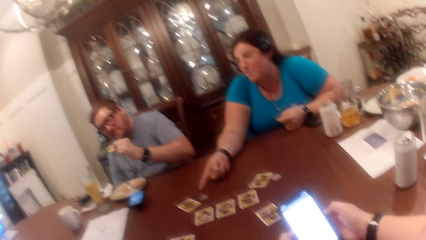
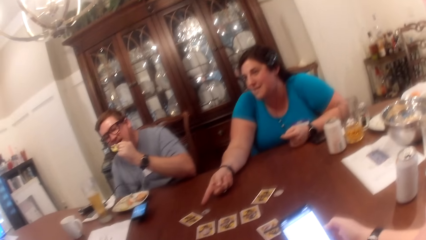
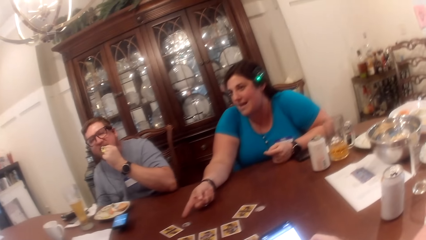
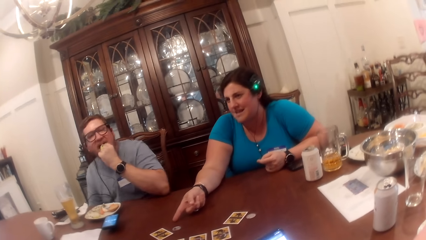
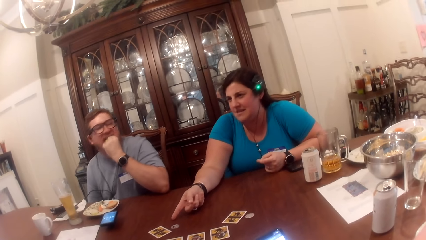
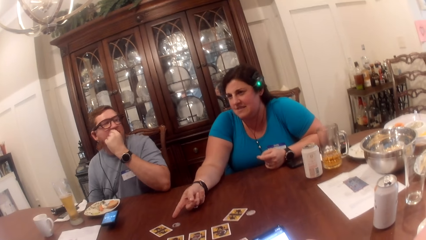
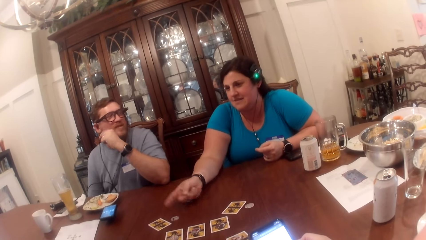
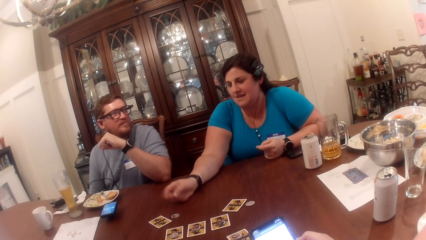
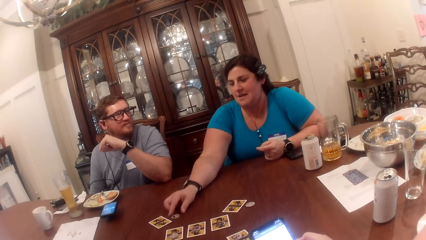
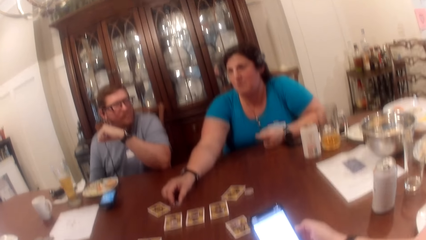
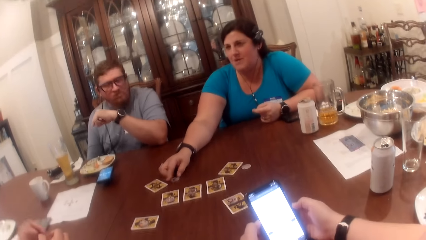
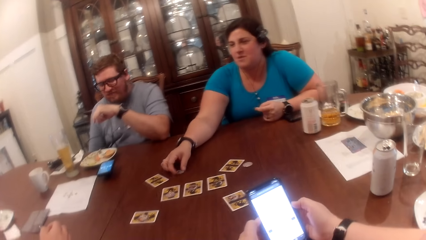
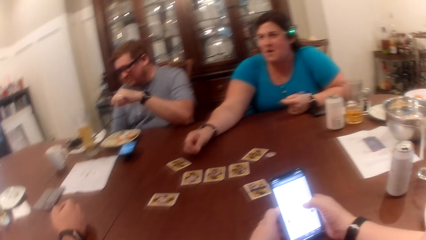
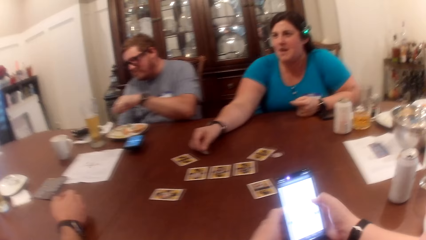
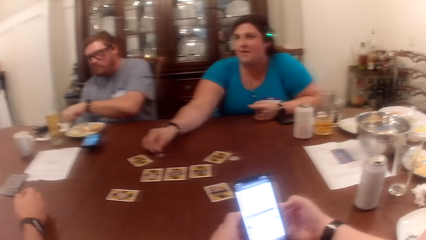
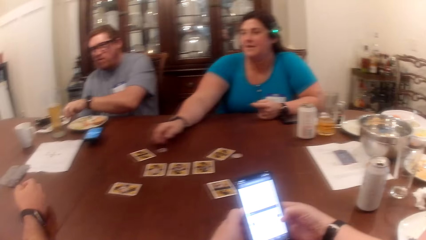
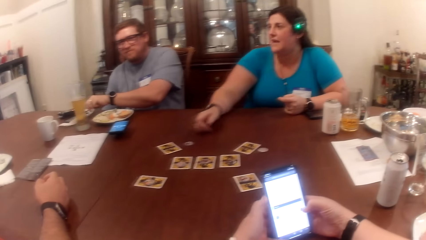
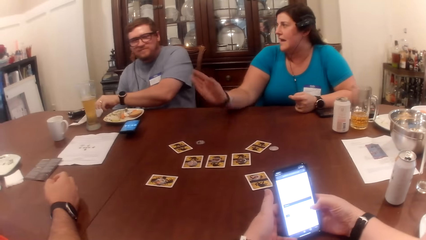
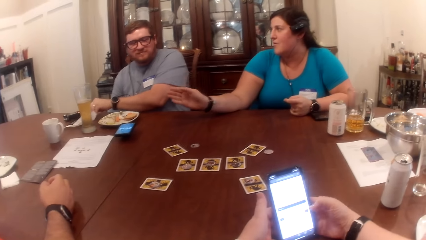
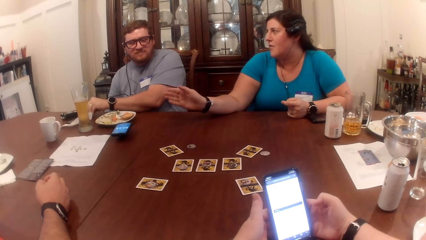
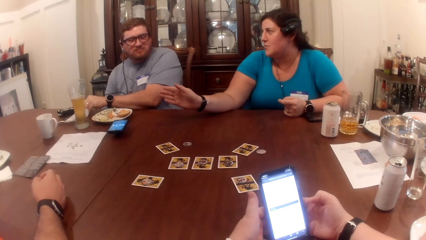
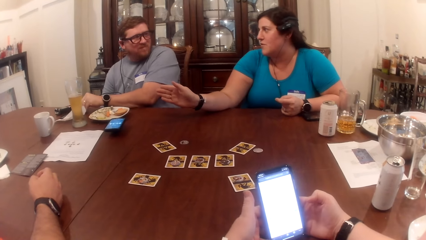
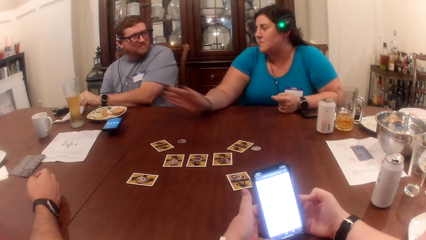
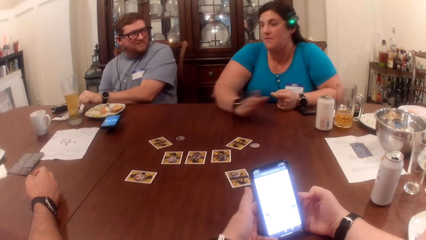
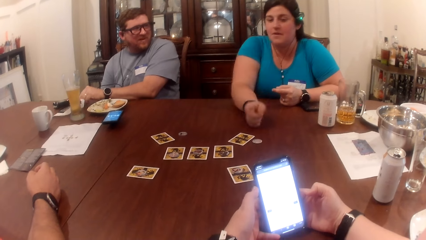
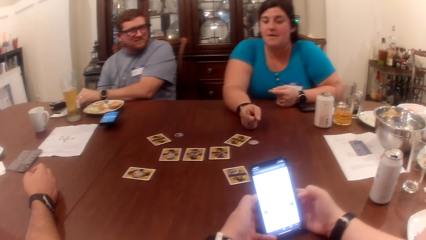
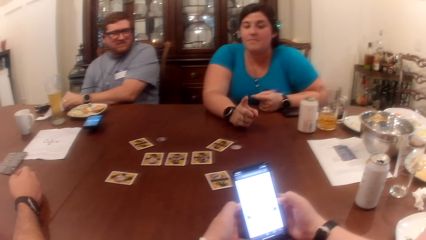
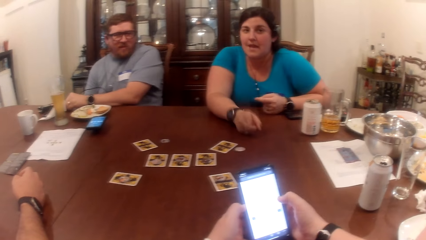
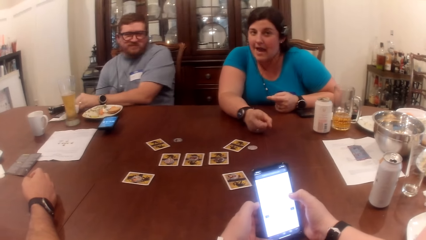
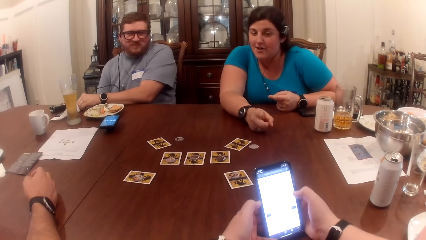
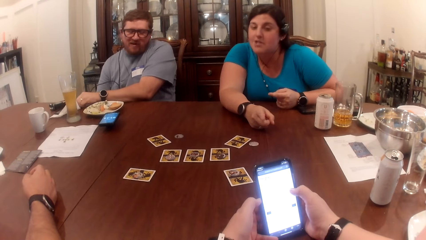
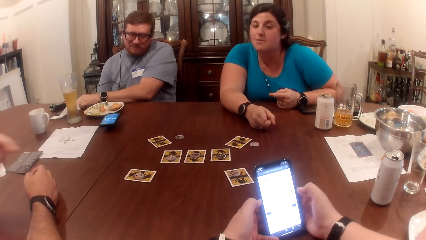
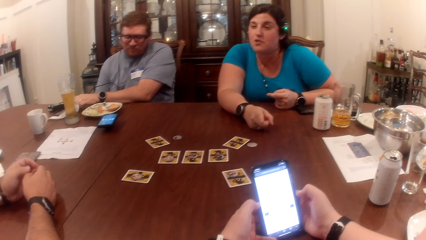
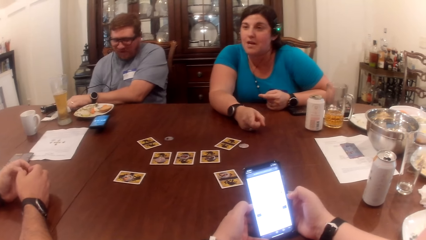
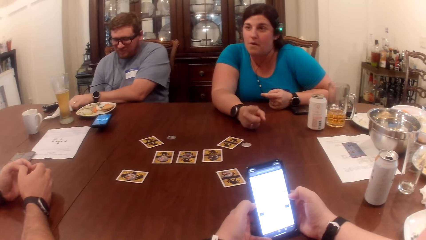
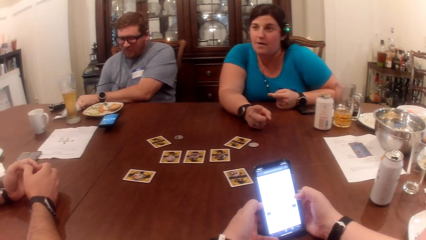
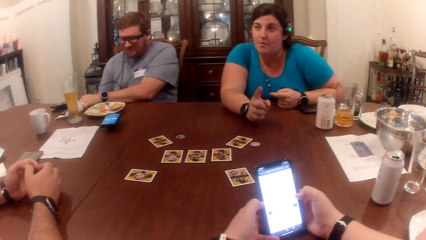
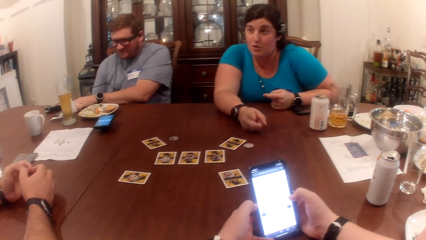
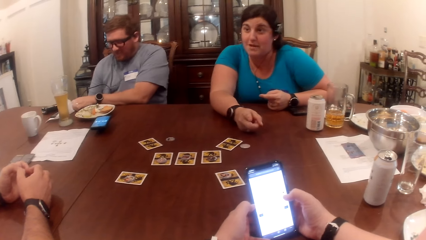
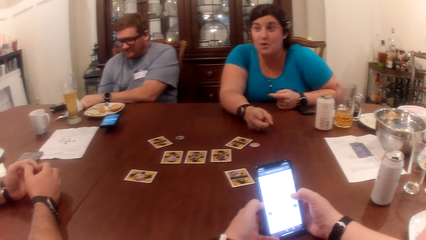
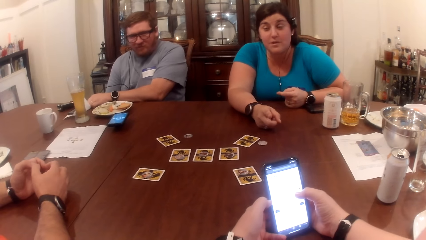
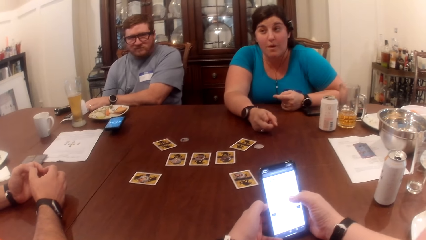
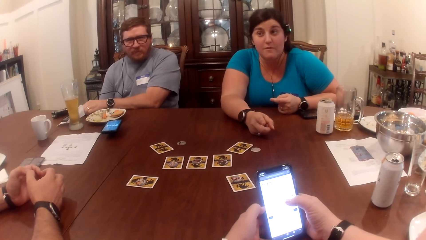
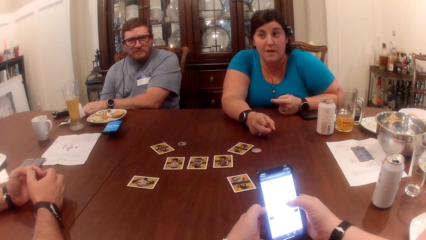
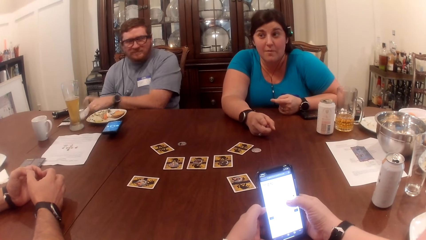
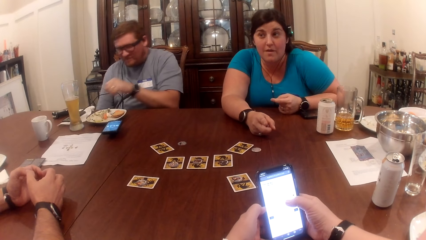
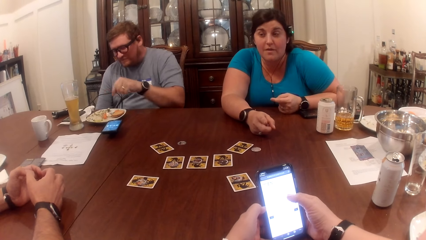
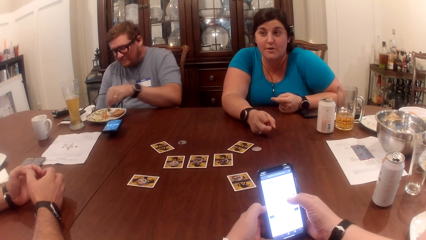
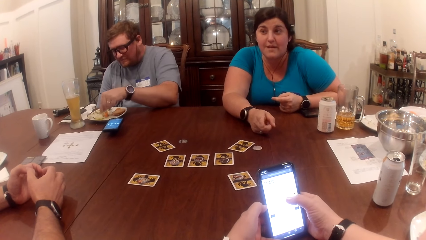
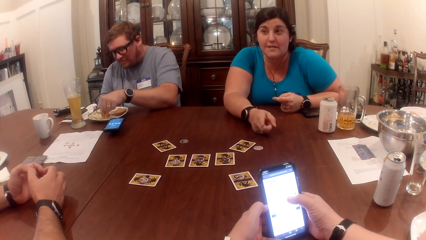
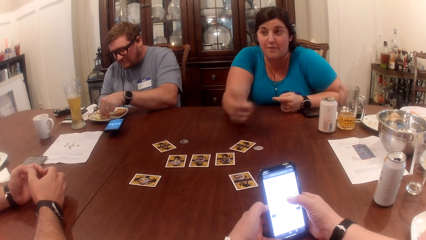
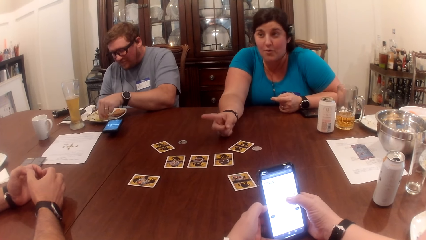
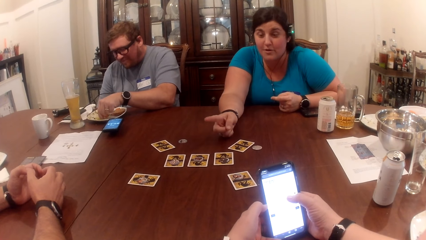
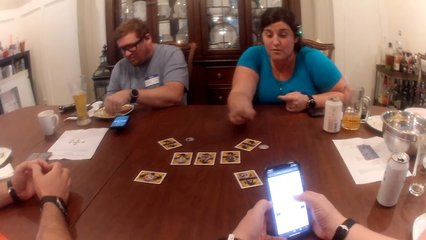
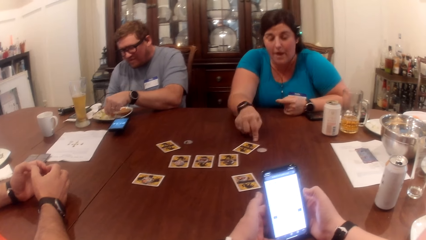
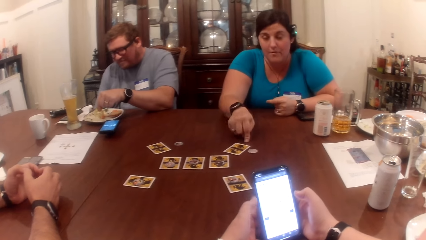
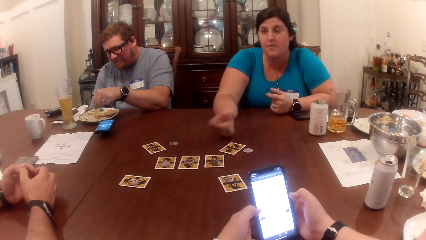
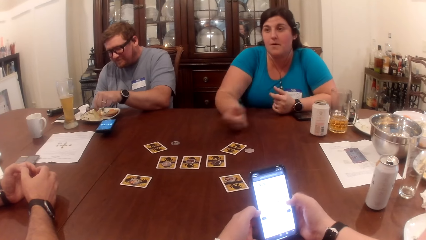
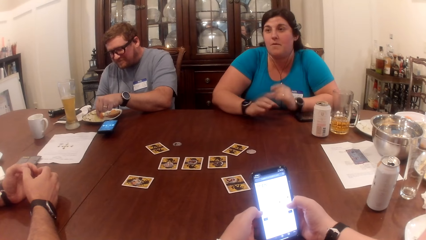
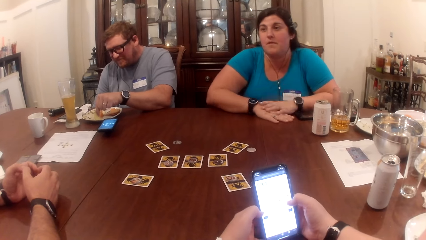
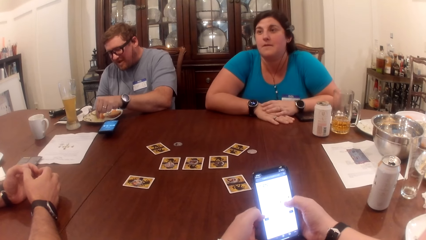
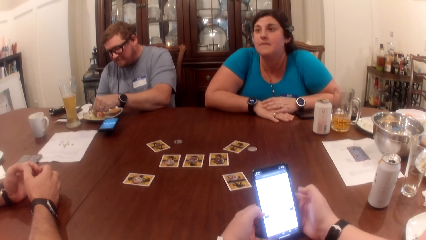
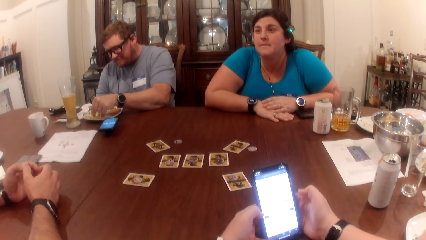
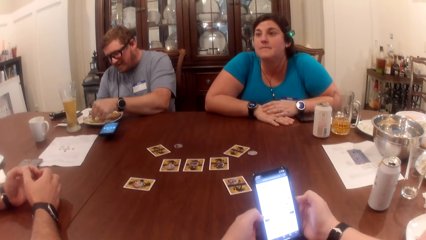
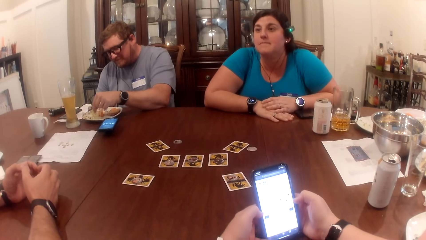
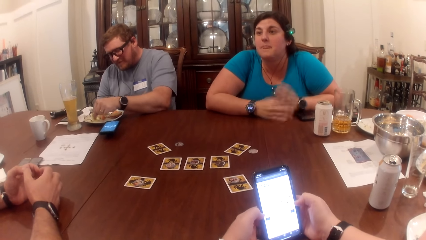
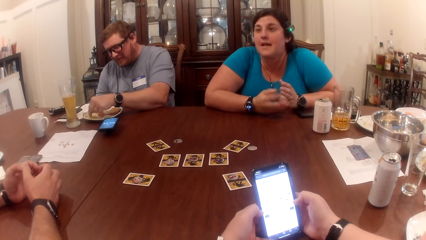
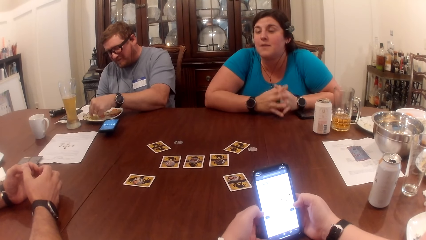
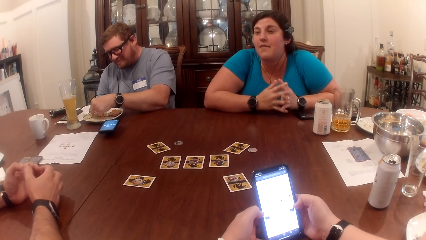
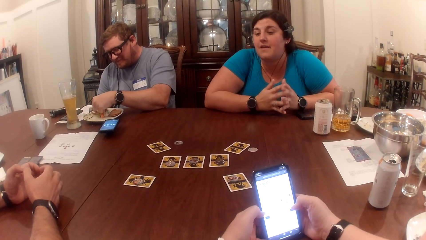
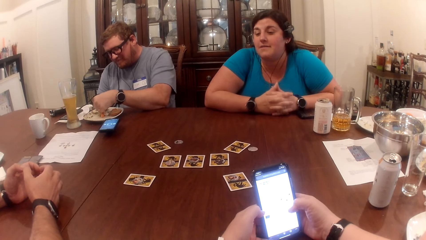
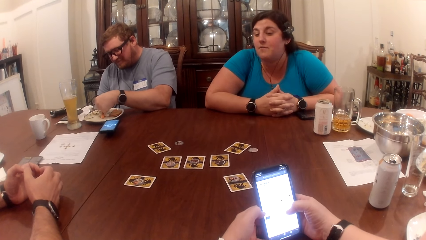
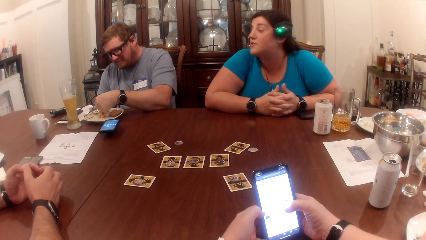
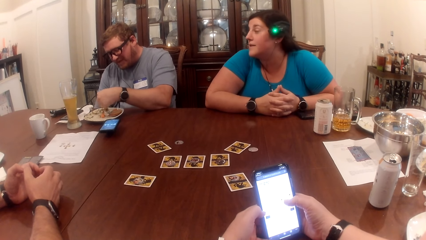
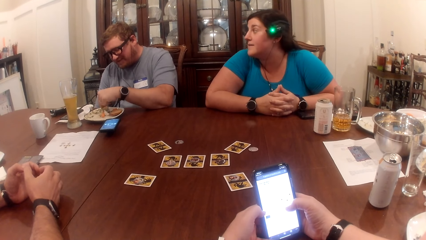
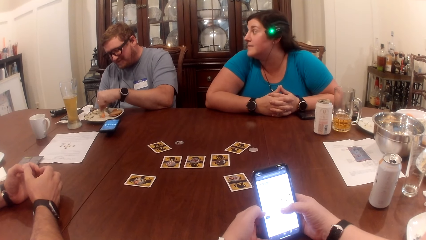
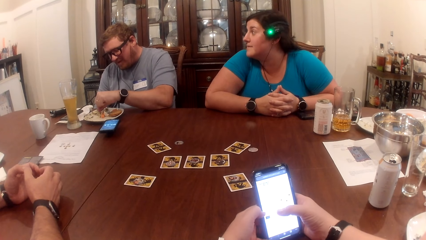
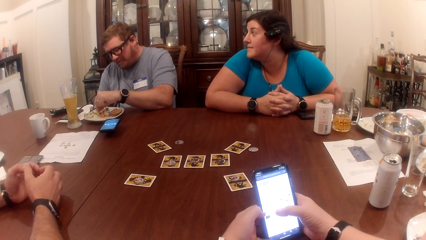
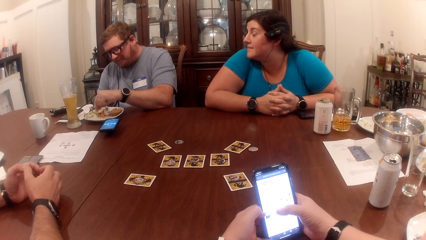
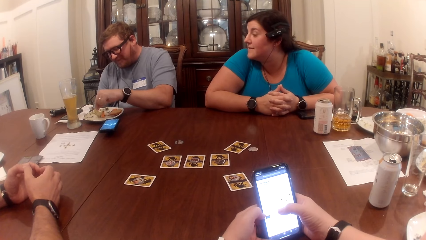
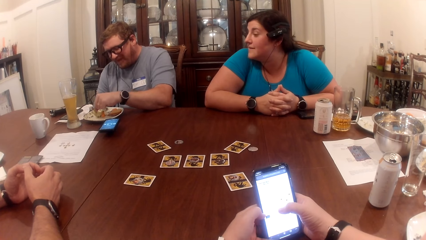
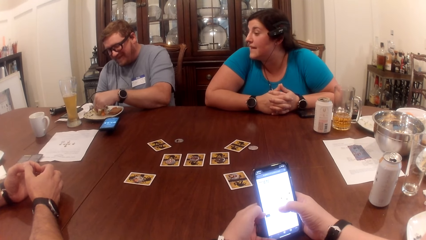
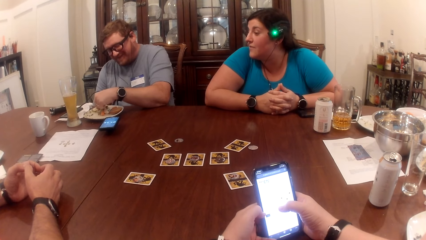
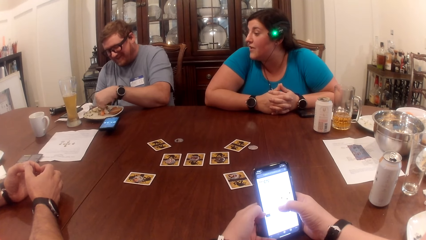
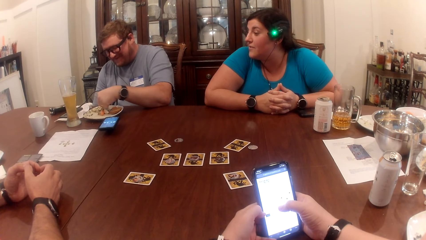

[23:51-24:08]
The man eats the chip in his left hand. A woman picks a game token on the table with her right hand. The woman drops the game token in her right hand on the table. The man cleans his left hand with the serviette on the table. The woman makes a gesture with her right hand to the man. The woman makes a gesture with her right hand towards the camera wearer. Another woman puts her left hand on the table. The man picks a chip from the plate on the table with his left hand. The first woman makes a gesture with her right hand to another man. The first woman taps the table with her right index finger. The first woman places her right hand on the table and places her left hand on her right hand. The first woman claps her hands together.
